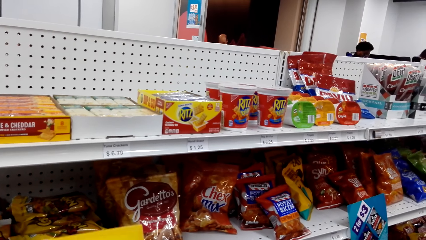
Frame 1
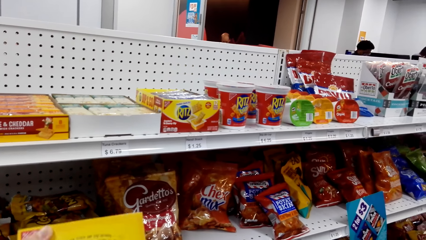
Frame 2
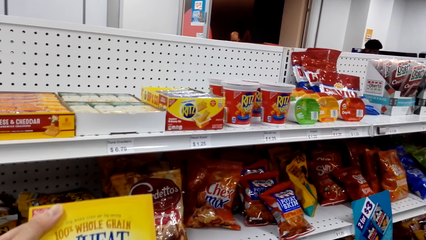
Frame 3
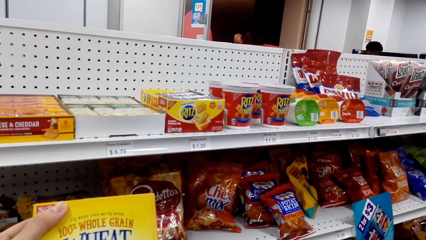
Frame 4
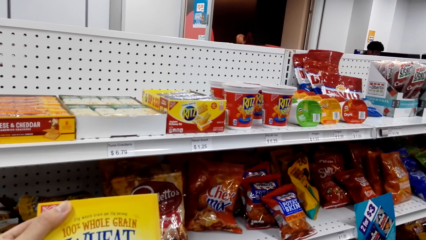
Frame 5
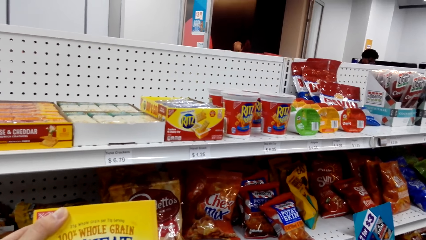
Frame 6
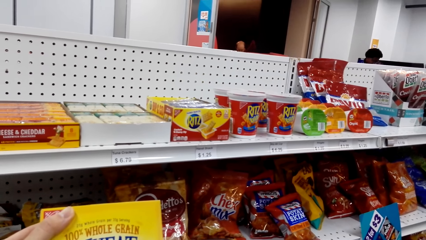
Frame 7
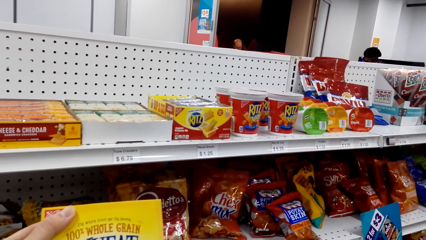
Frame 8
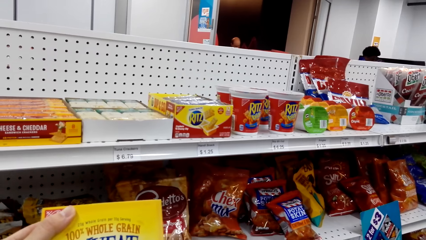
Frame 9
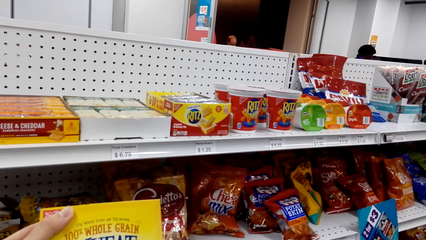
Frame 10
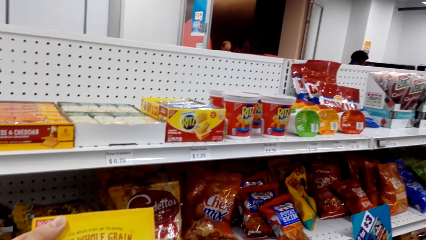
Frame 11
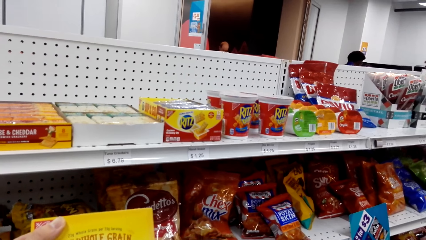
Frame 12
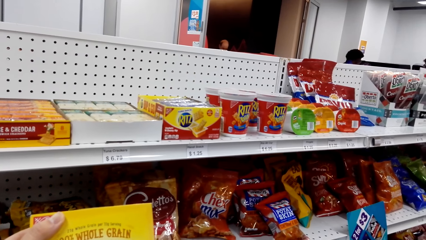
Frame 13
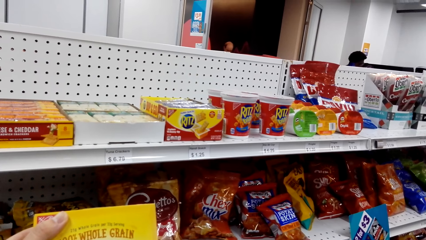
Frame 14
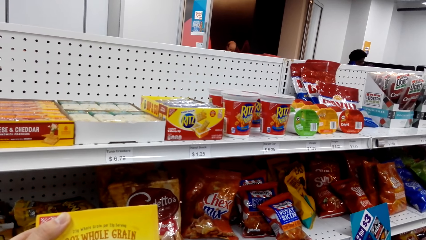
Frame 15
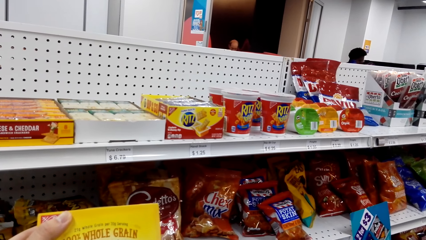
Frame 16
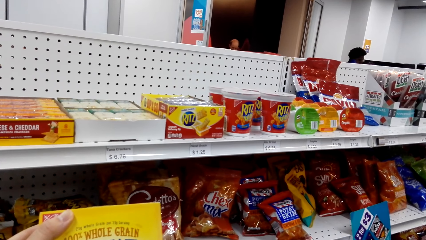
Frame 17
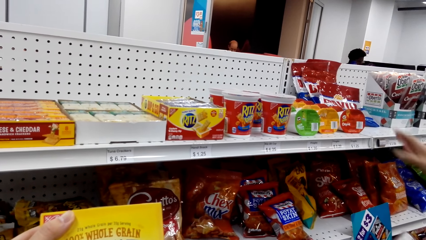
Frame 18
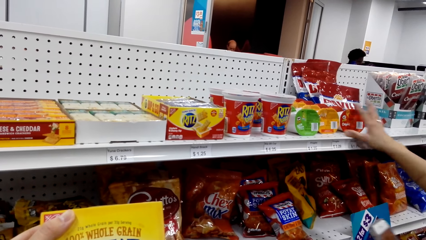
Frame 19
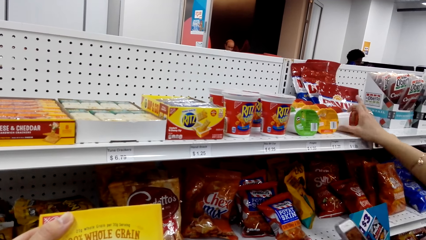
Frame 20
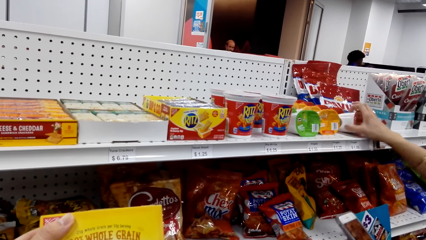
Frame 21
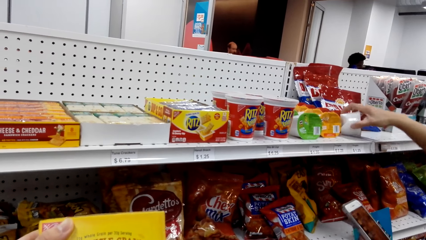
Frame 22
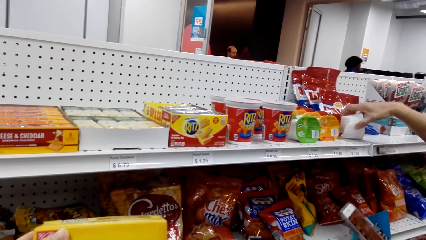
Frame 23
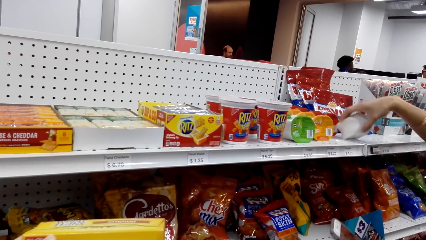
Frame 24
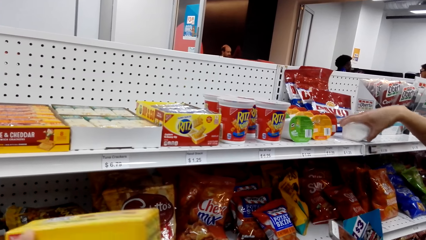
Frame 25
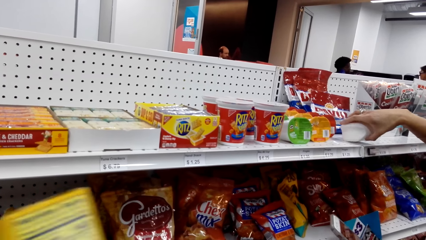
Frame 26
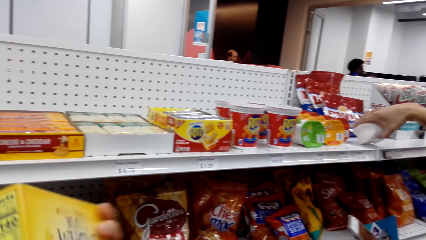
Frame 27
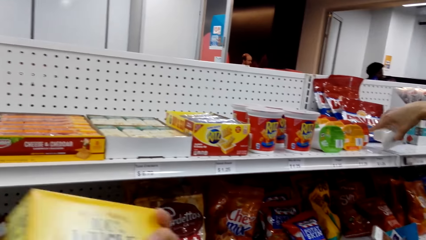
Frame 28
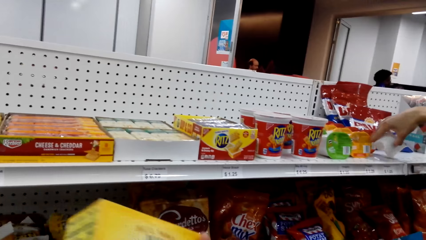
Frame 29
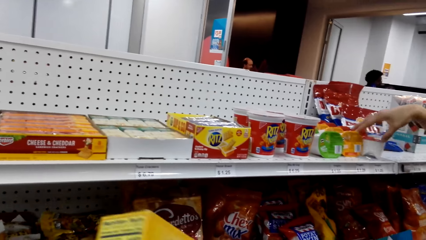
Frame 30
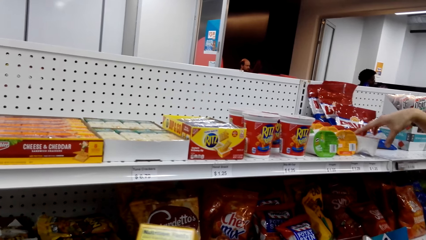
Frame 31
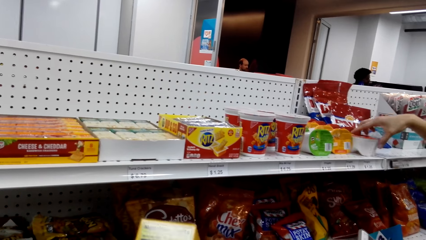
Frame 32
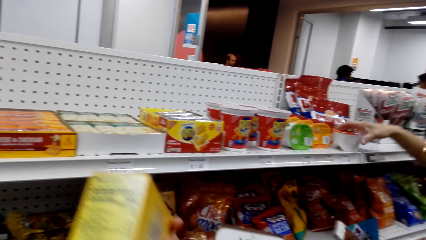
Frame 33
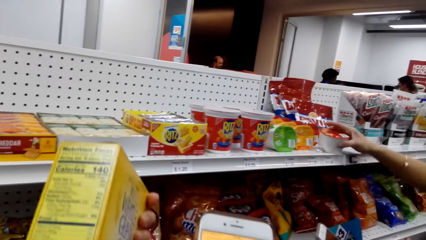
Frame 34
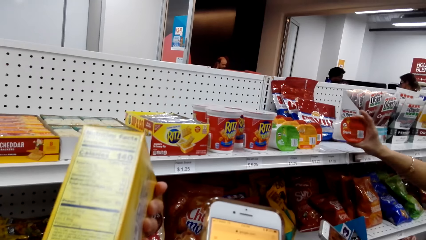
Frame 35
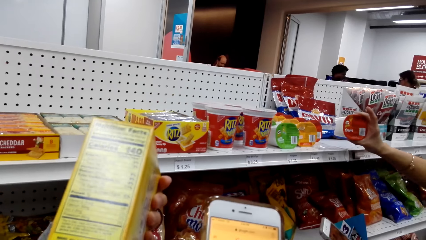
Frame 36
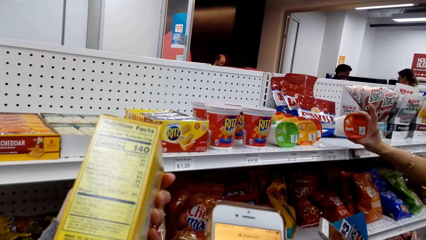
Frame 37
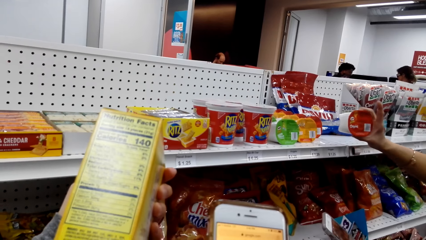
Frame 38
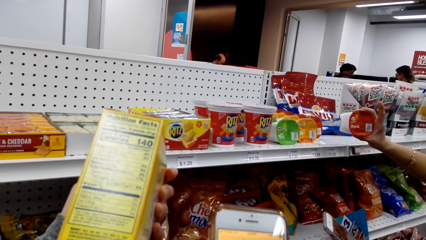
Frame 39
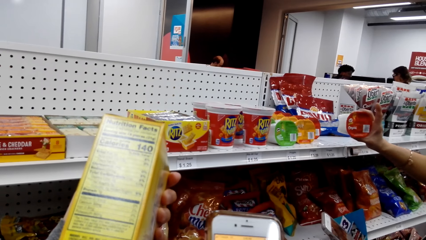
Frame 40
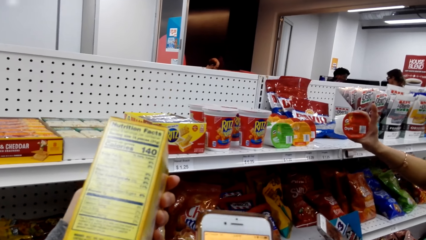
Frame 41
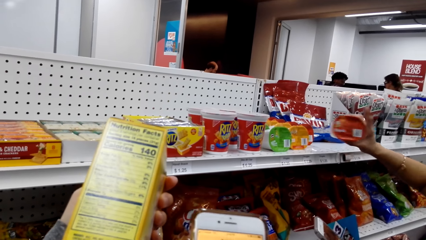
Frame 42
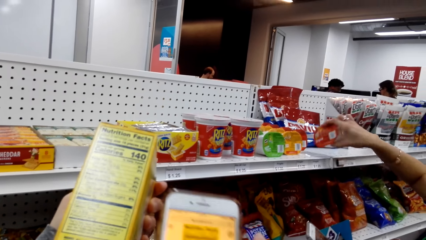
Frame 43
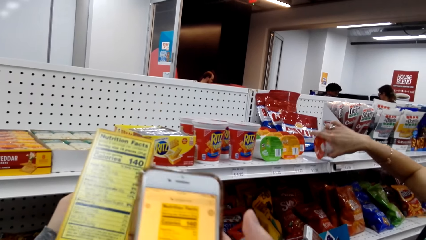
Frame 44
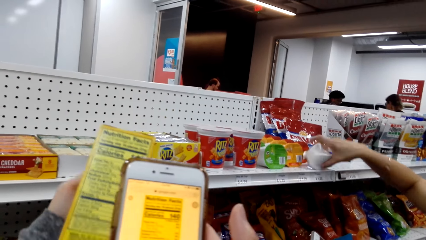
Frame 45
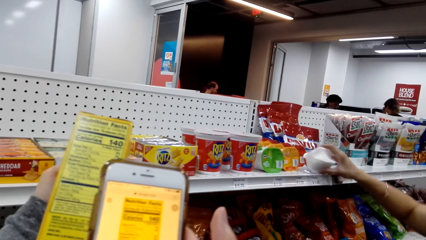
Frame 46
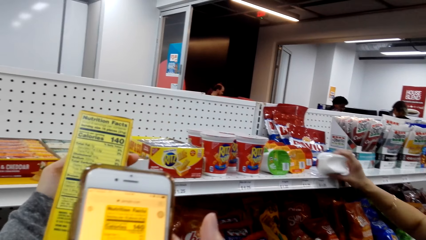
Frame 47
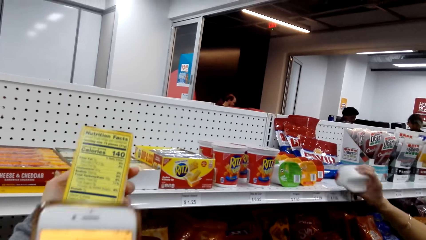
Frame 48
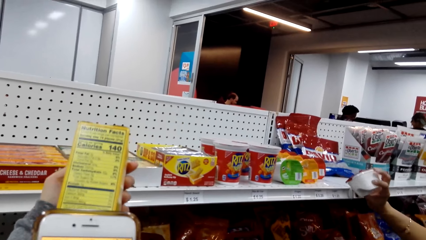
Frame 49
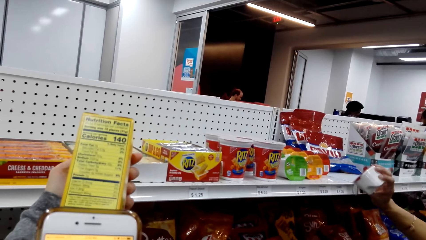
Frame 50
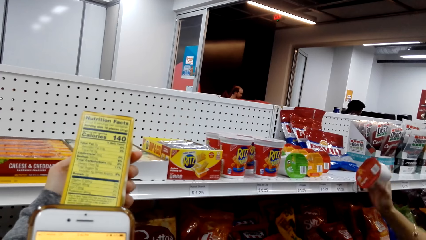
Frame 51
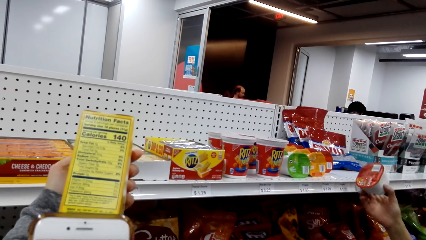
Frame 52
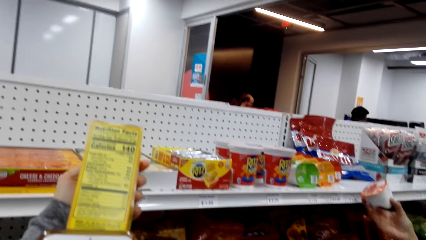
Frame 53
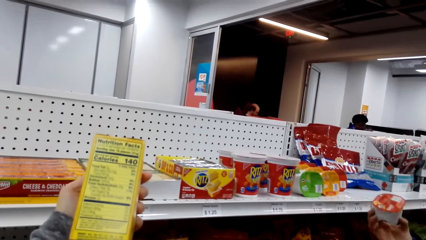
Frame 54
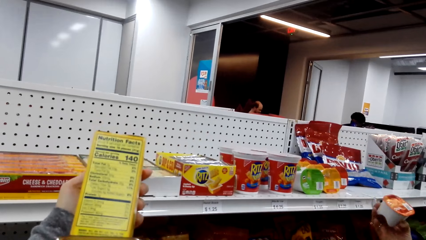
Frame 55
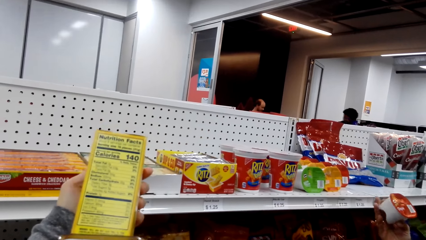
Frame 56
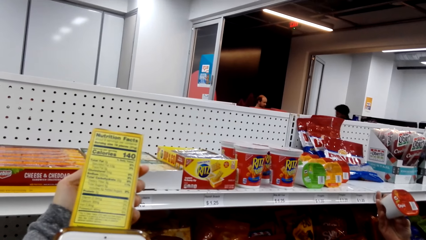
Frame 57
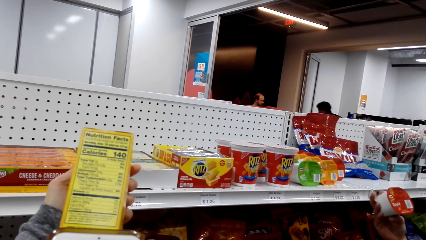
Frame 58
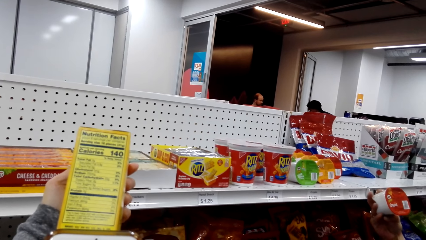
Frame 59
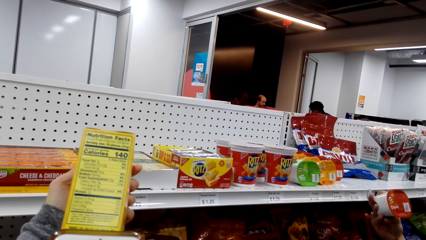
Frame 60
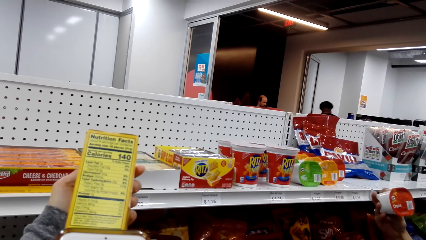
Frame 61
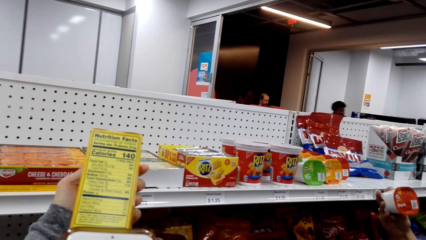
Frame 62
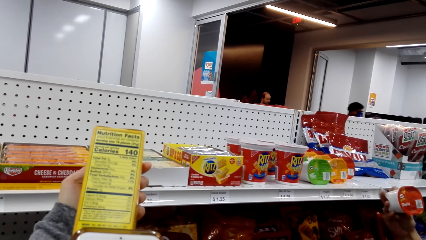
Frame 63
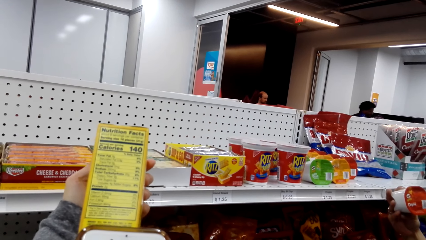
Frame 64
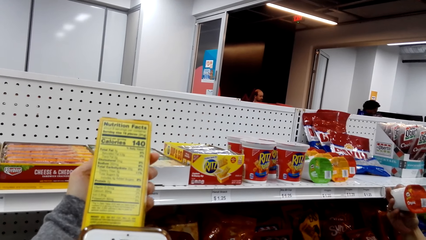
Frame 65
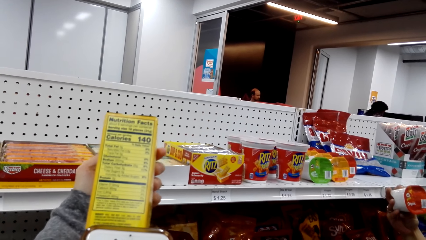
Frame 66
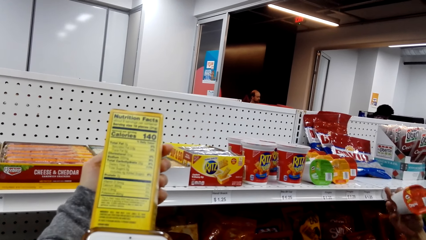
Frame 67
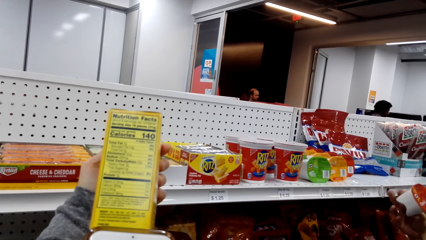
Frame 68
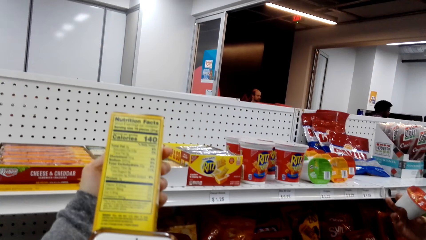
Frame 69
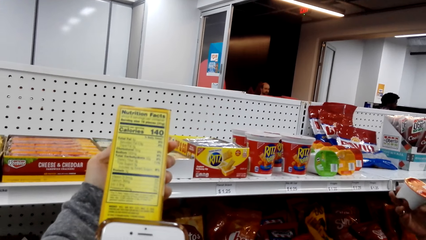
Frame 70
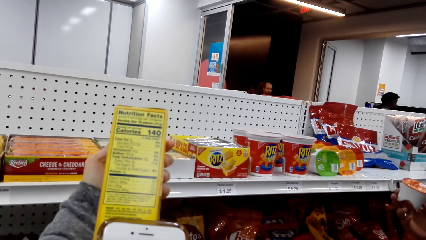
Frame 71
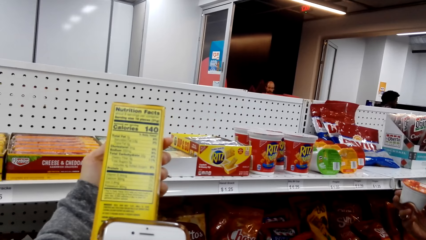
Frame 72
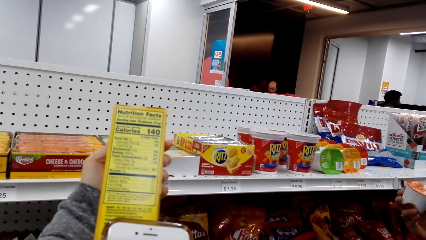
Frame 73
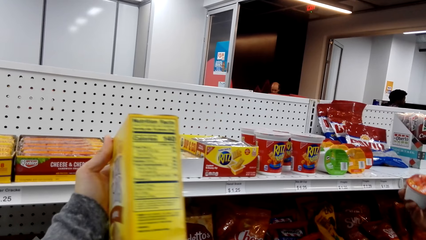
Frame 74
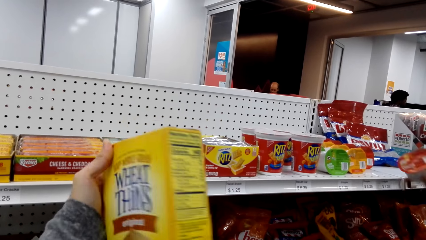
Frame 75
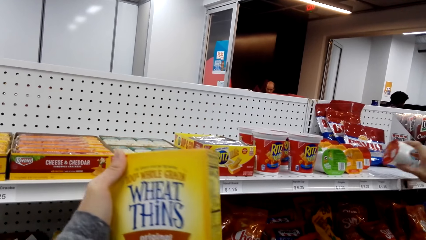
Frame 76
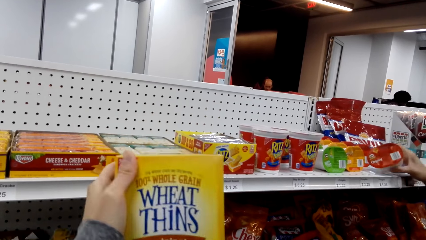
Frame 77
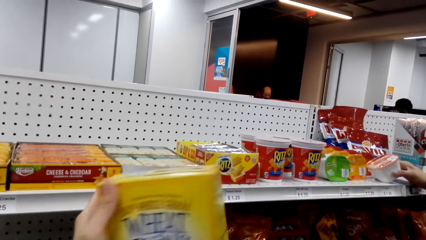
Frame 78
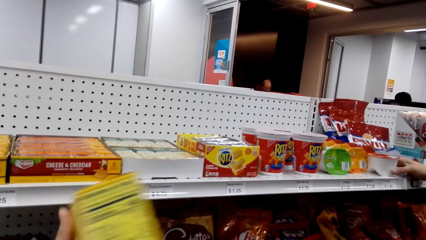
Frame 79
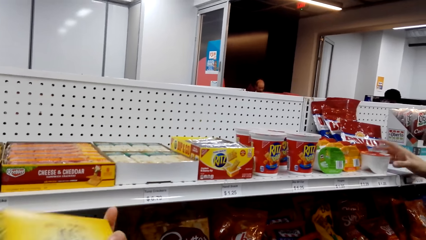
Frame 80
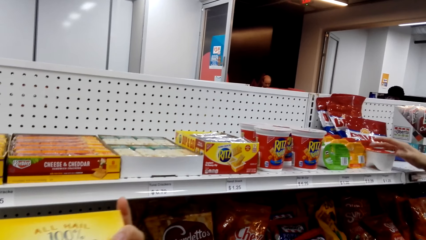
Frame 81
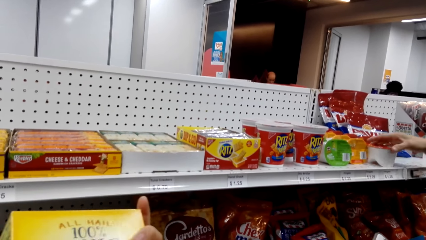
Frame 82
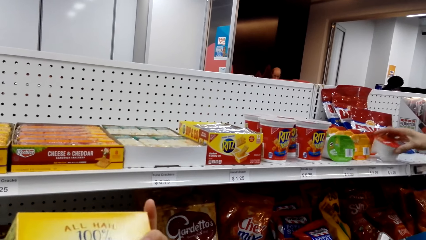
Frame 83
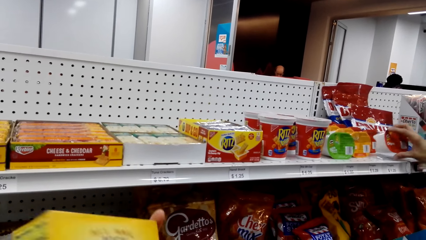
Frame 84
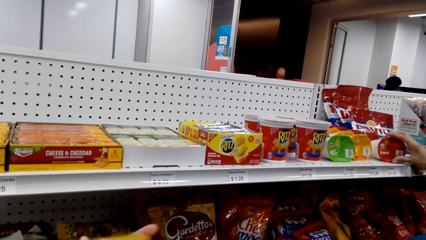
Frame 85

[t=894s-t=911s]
The camera wearer holds an item. They lift a whole grain wheat. A woman adjusts a container. The camera wearer lifts the box.
